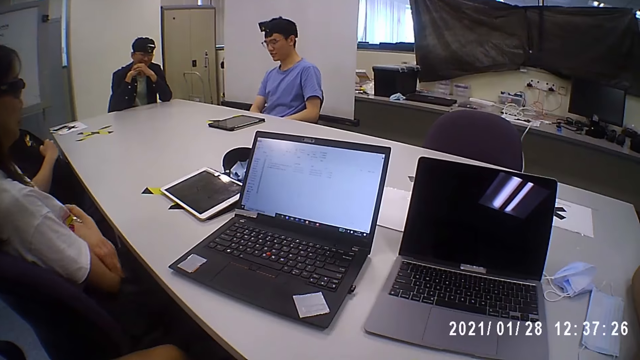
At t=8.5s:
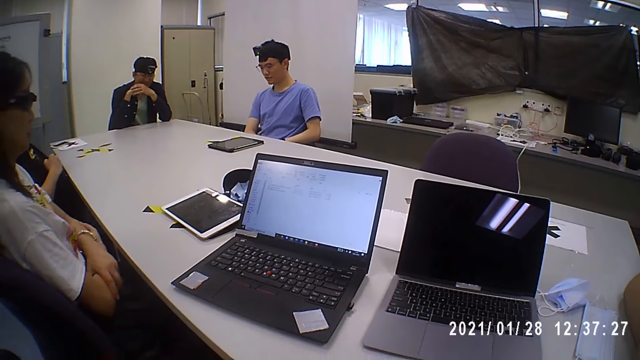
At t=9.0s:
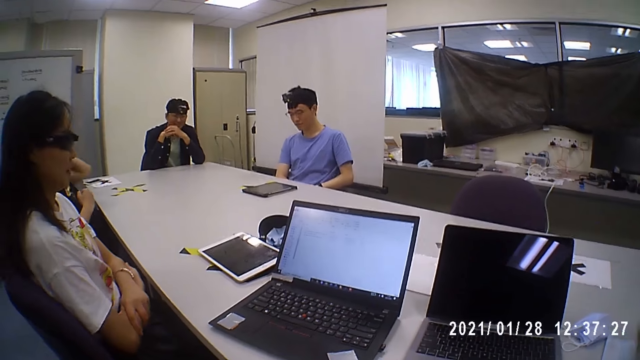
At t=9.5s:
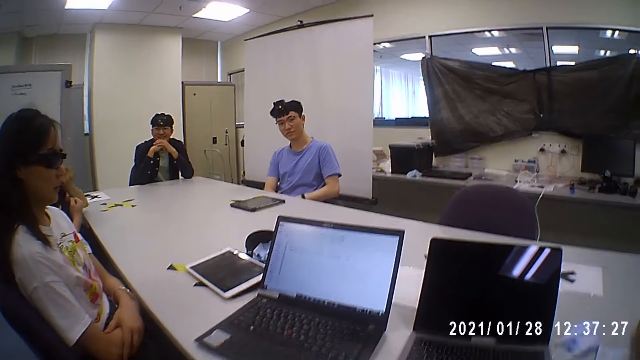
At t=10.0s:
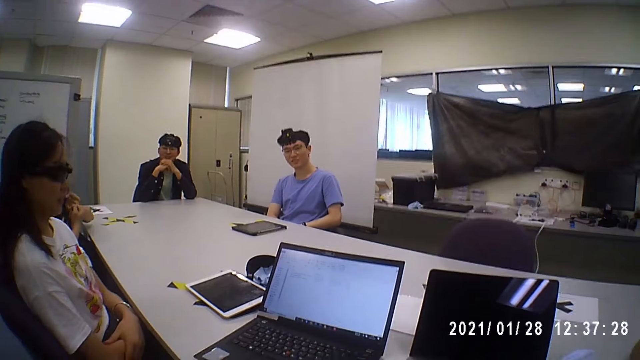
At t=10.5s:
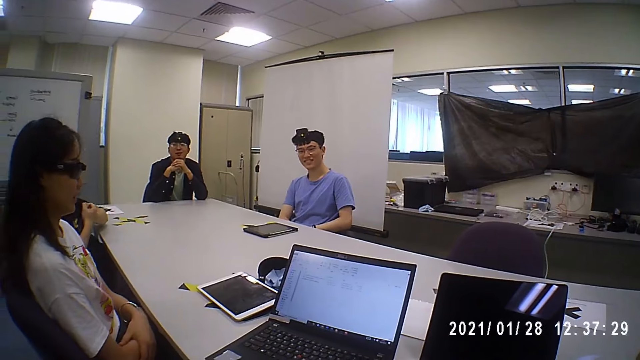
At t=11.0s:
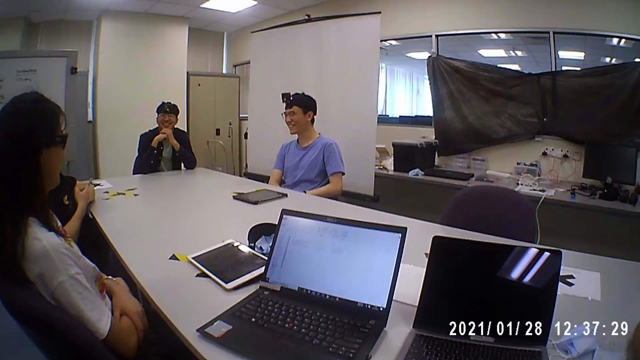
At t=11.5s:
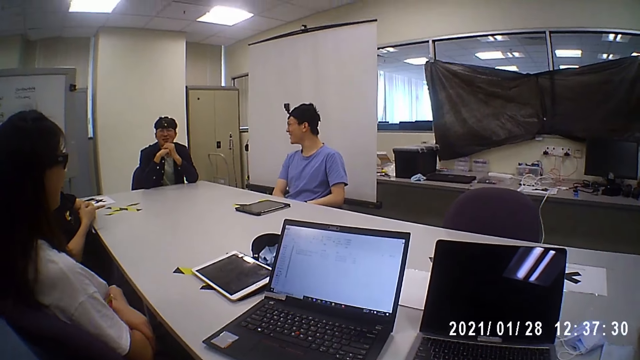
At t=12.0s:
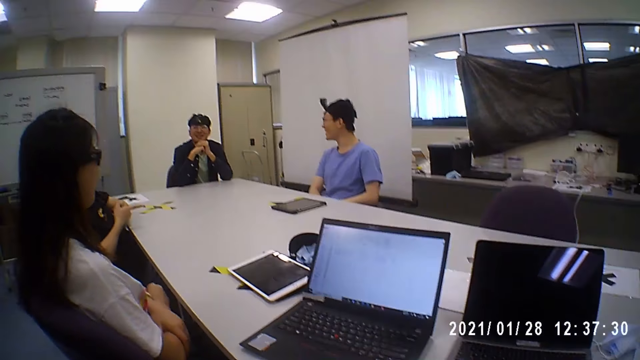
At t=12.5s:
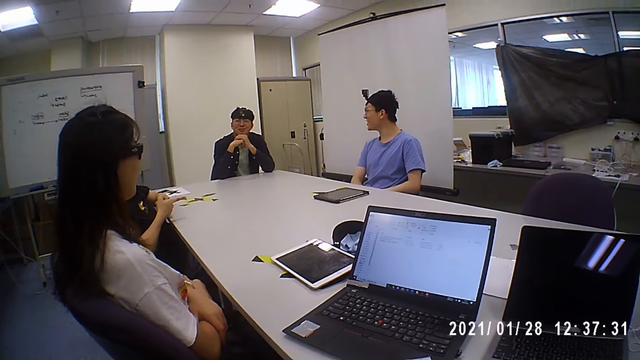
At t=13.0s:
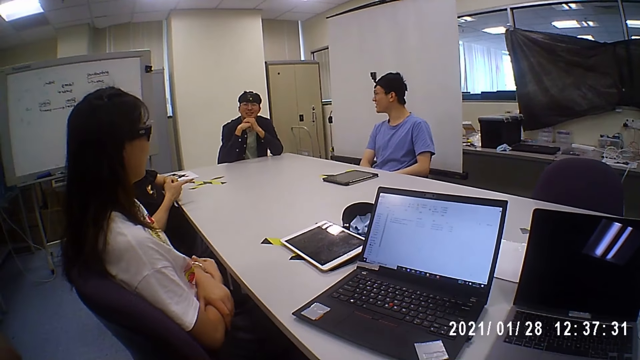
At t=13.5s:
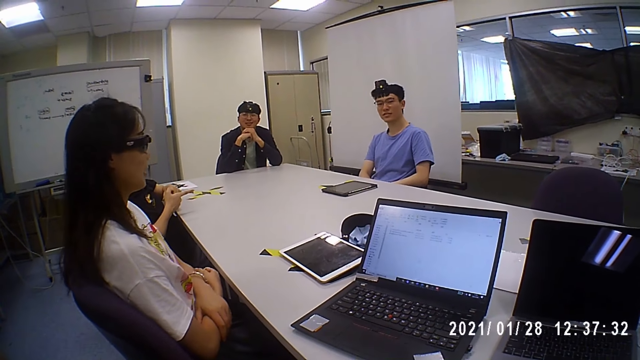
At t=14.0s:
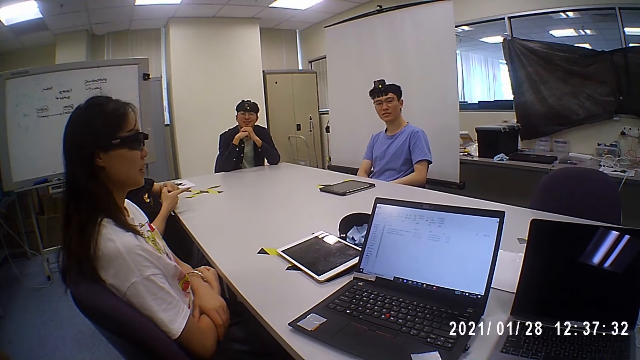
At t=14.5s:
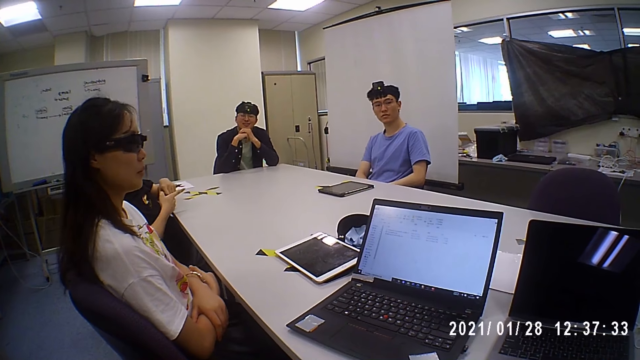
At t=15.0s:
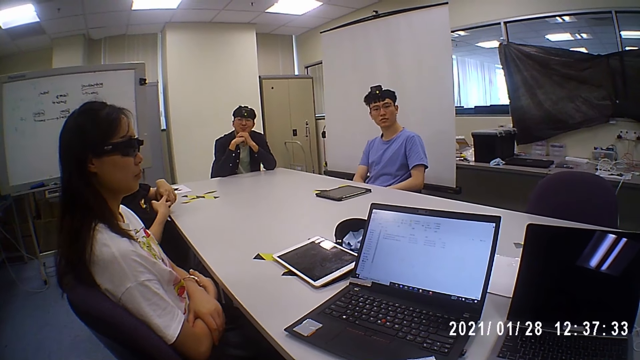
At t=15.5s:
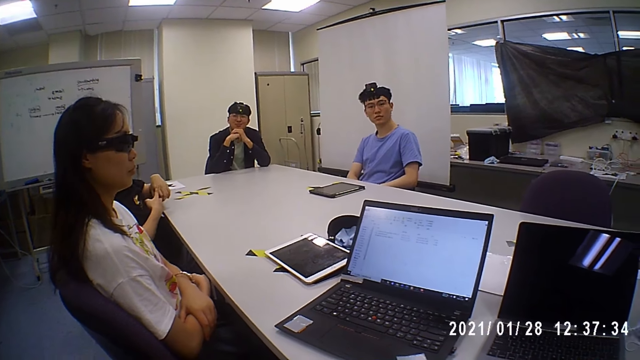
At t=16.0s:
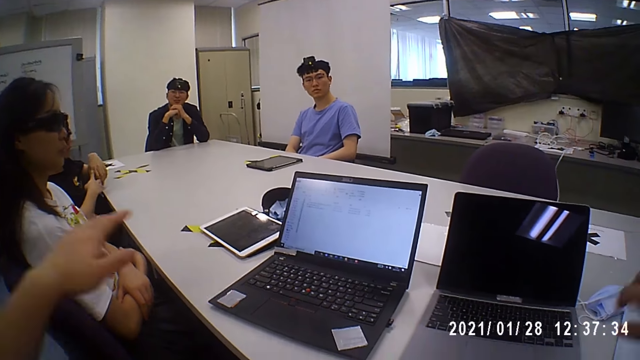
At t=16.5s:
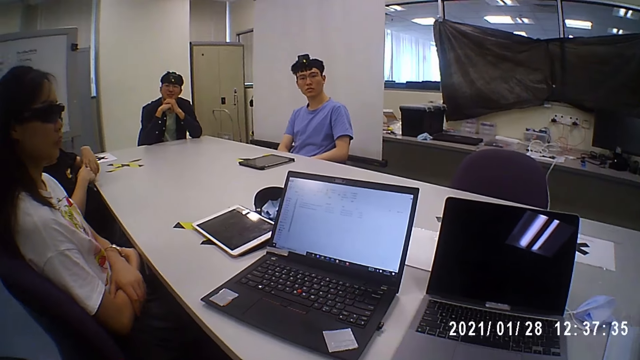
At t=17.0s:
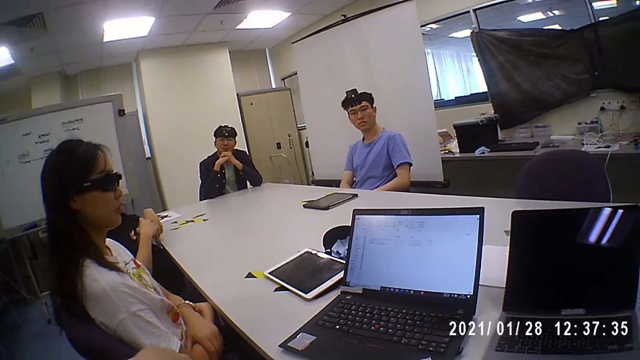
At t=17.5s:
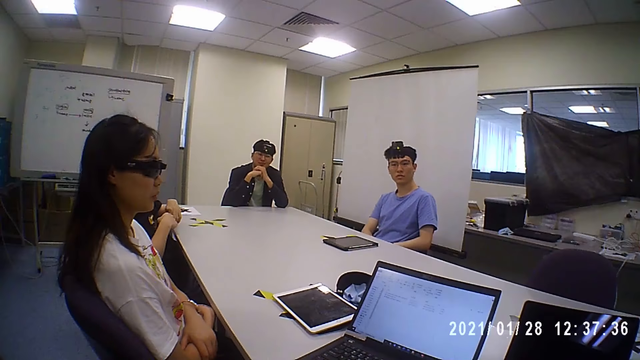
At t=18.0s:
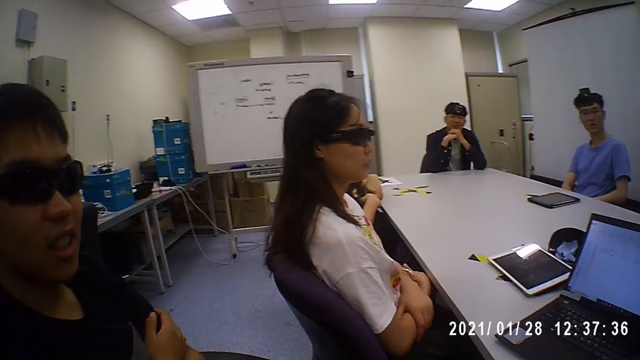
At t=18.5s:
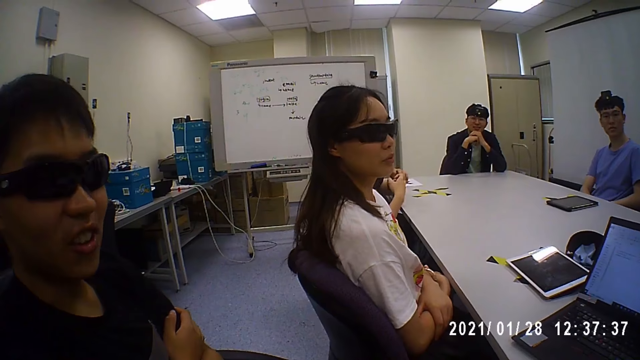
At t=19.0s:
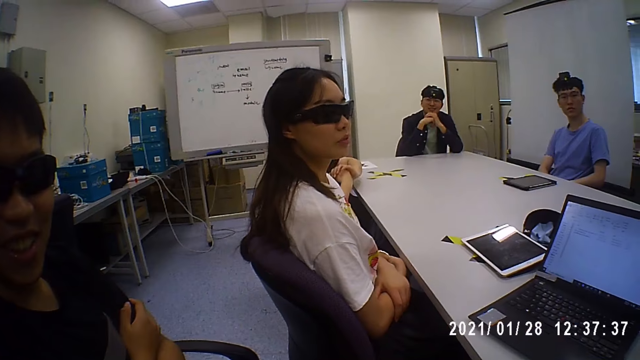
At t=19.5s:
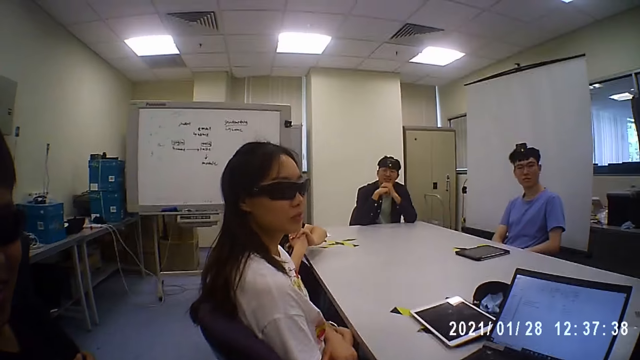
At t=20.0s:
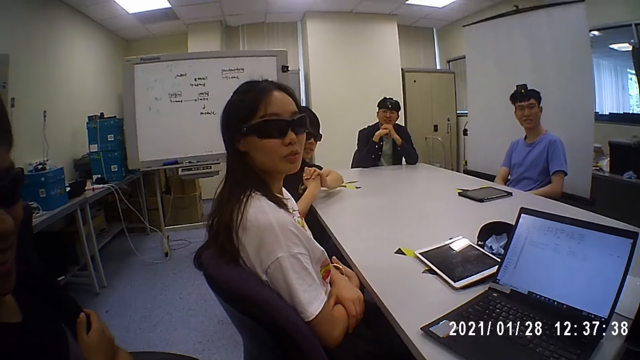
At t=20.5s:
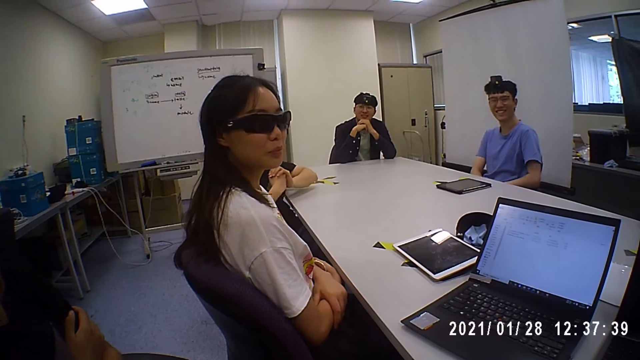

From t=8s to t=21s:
The camera wearer talks to a man. The man talks to the camera wearer. The camera wearer gestures both hands at the man. They talk to the man. They look at another man.

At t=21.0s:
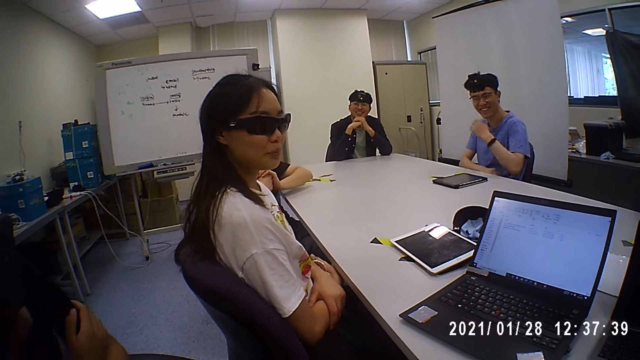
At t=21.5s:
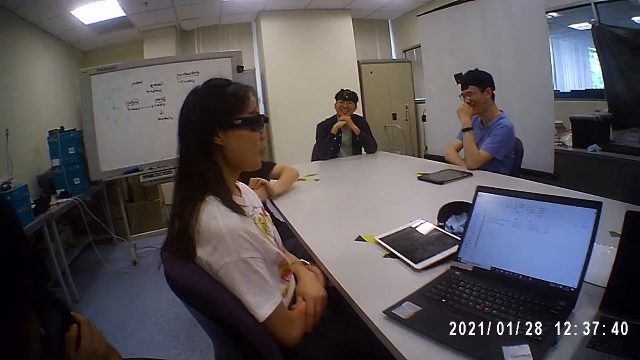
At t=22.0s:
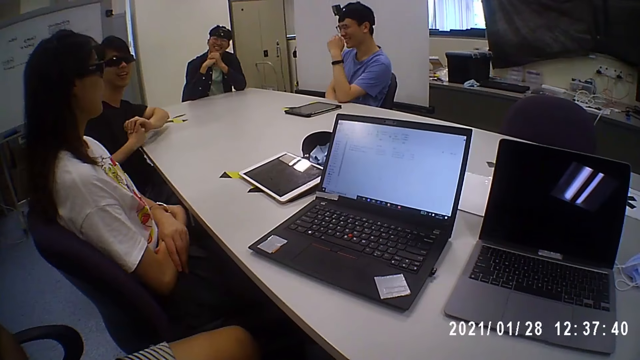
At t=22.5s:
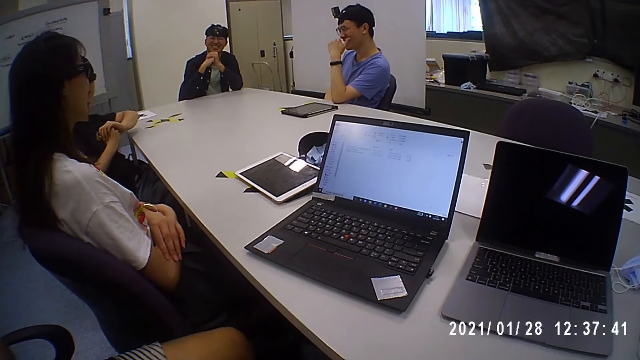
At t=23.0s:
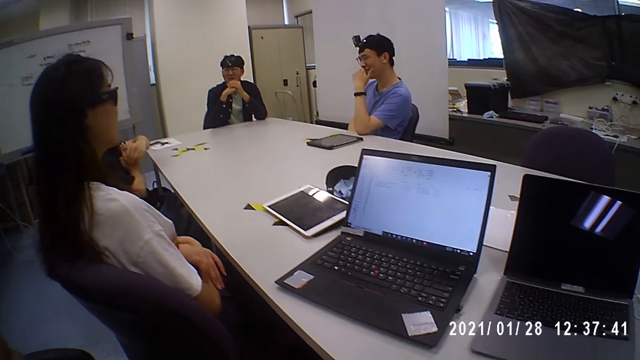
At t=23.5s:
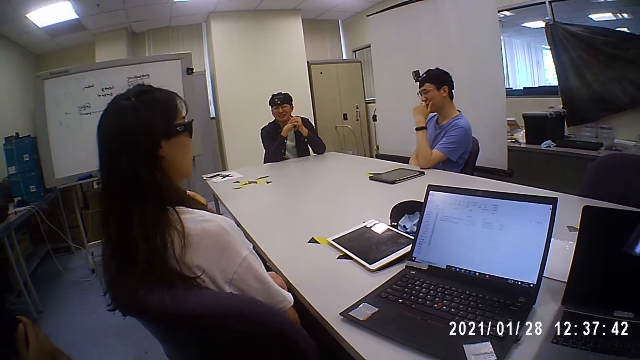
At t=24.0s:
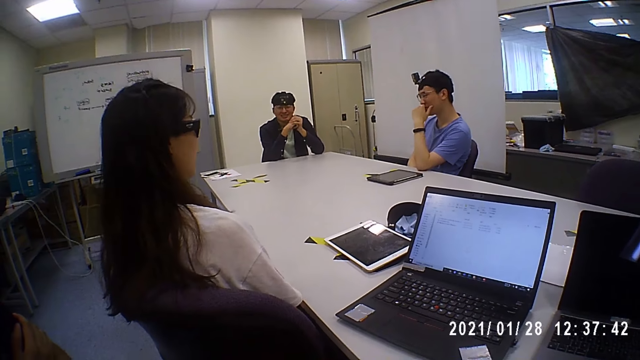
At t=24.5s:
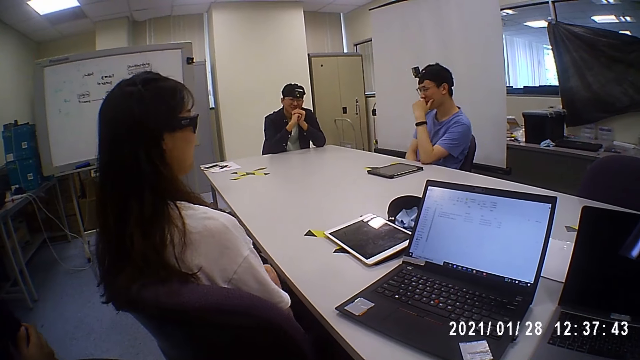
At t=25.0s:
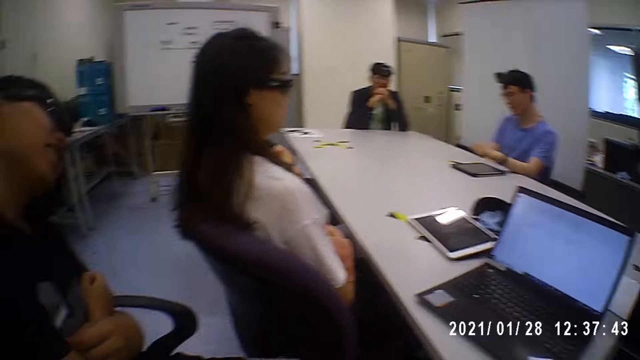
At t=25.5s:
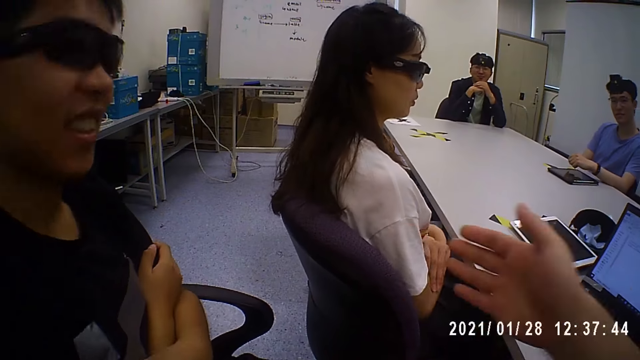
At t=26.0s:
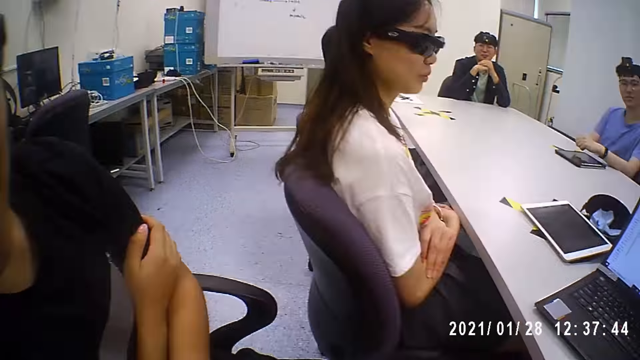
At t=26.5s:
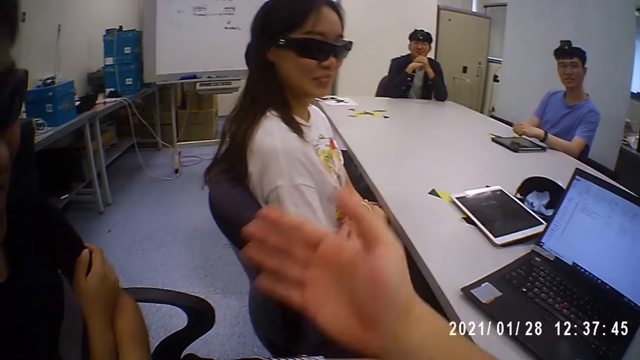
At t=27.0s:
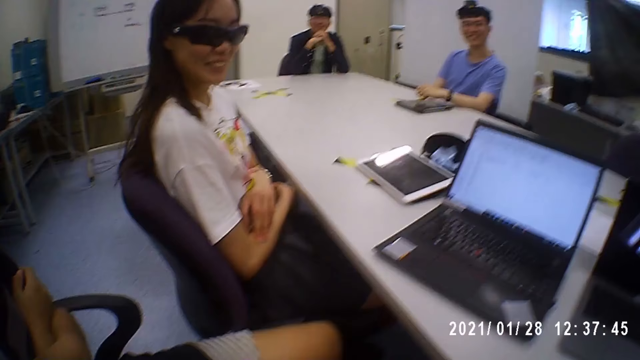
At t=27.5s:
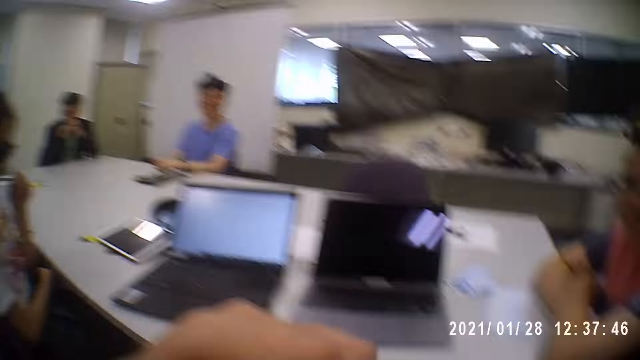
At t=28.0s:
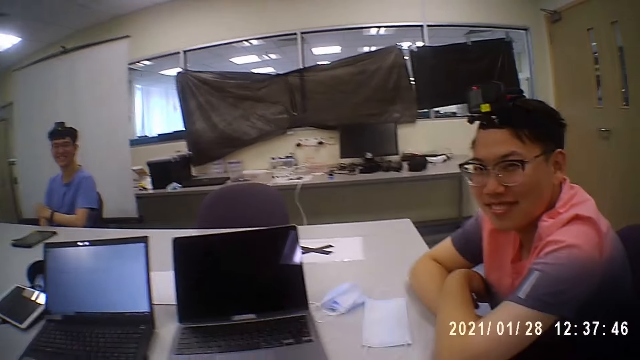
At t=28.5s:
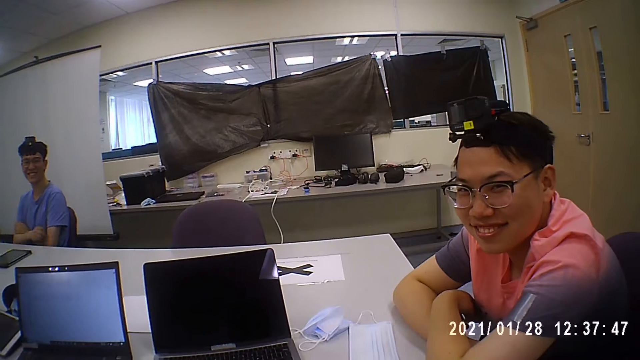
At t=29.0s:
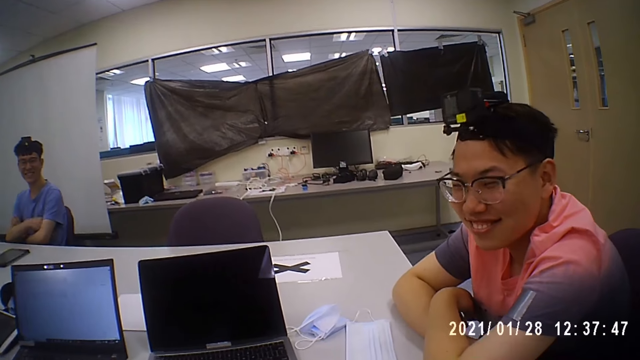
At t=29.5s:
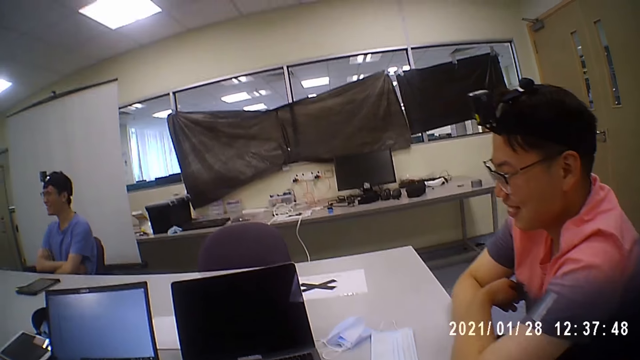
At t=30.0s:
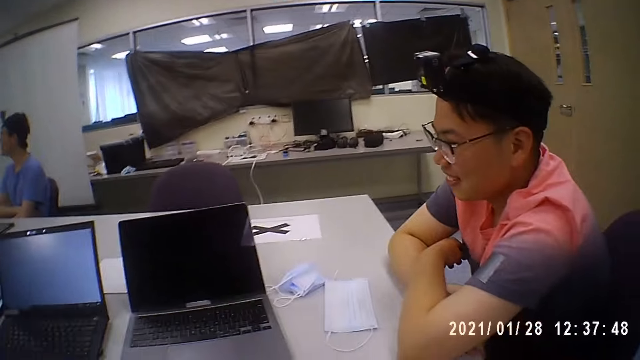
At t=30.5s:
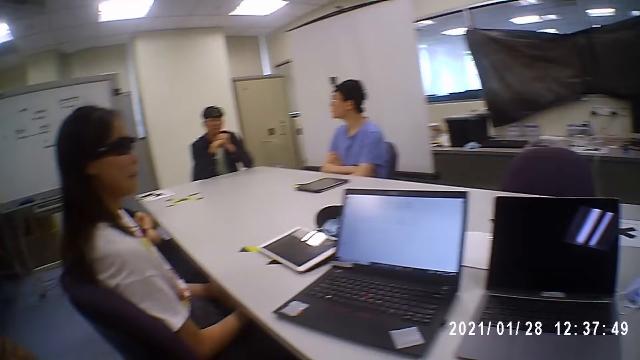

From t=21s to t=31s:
The camera wearer looks around. He gestures his right hand. He talks. He looks at a man. He laughs.
